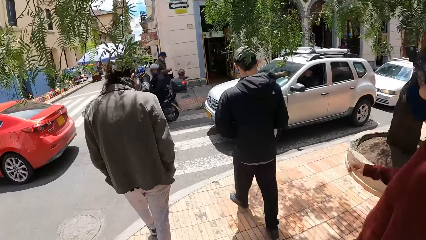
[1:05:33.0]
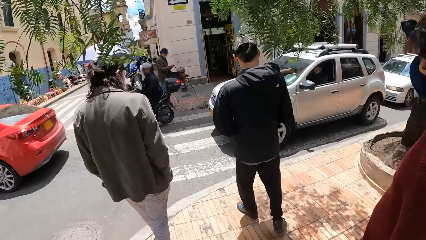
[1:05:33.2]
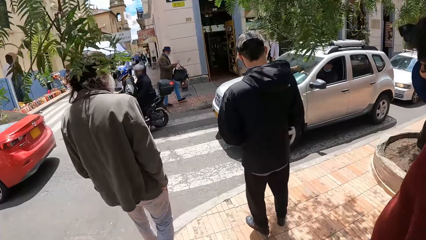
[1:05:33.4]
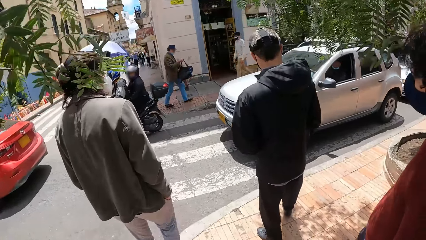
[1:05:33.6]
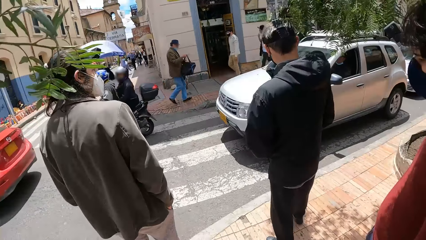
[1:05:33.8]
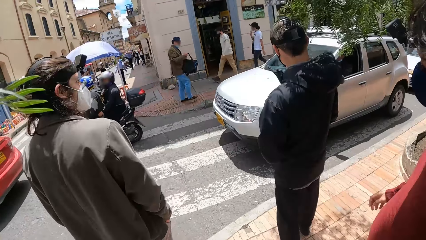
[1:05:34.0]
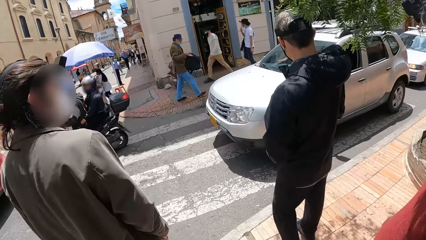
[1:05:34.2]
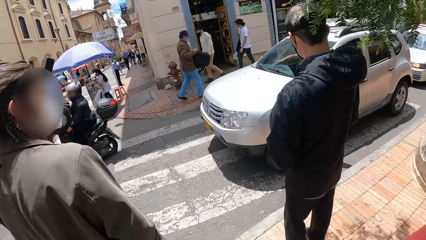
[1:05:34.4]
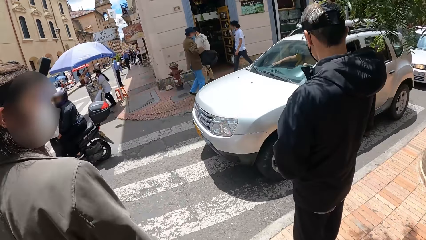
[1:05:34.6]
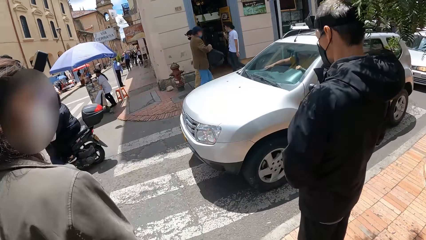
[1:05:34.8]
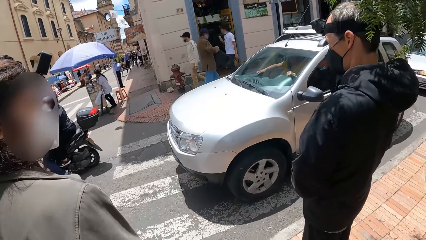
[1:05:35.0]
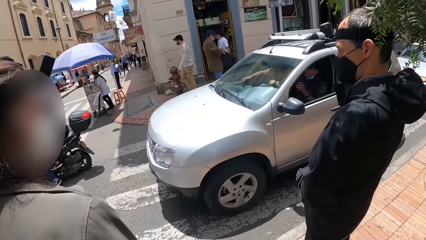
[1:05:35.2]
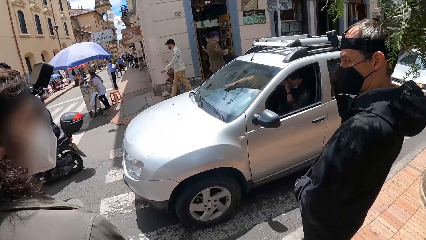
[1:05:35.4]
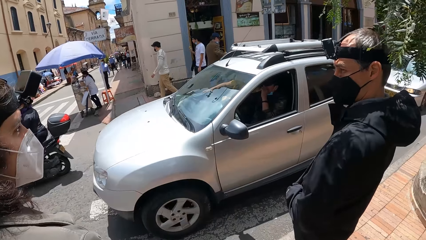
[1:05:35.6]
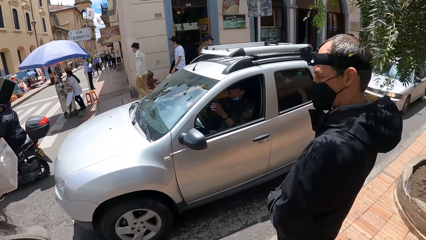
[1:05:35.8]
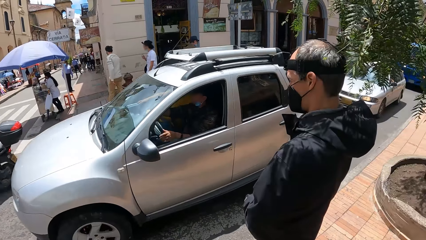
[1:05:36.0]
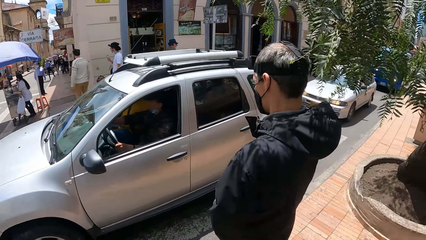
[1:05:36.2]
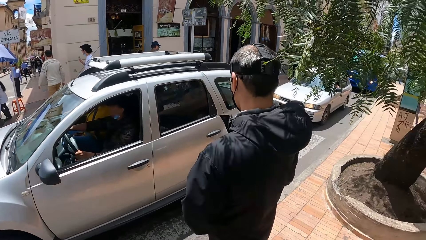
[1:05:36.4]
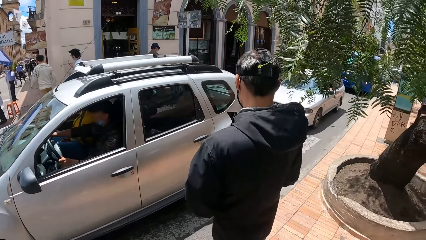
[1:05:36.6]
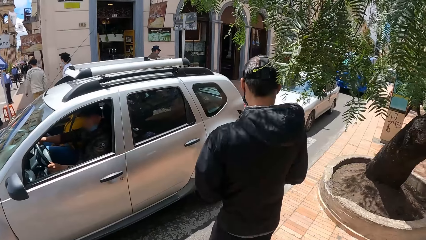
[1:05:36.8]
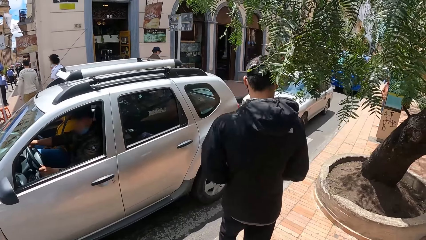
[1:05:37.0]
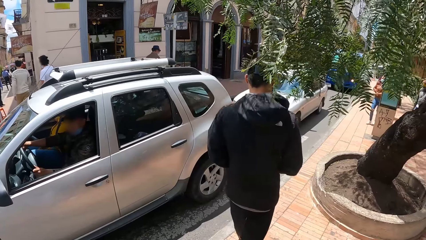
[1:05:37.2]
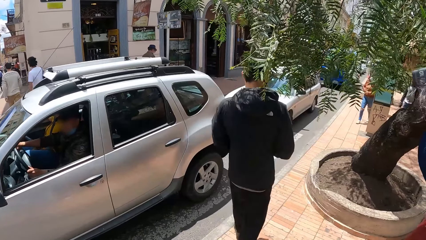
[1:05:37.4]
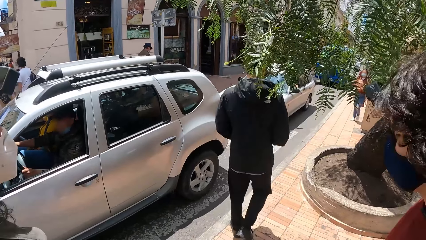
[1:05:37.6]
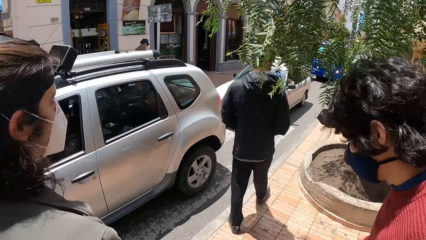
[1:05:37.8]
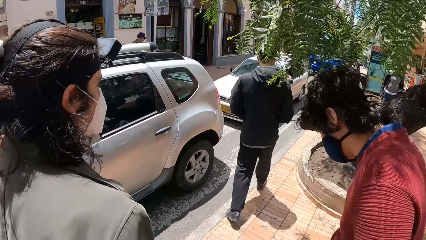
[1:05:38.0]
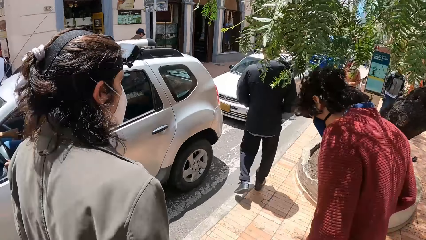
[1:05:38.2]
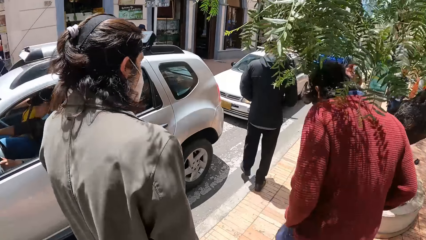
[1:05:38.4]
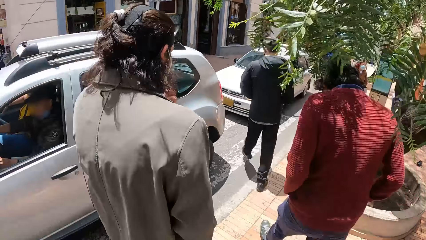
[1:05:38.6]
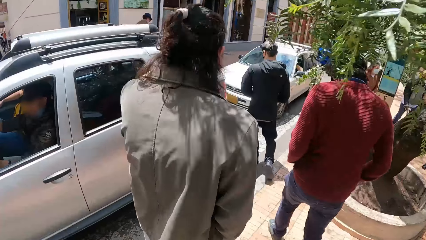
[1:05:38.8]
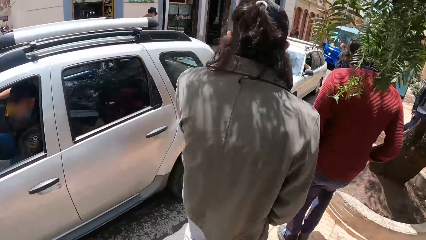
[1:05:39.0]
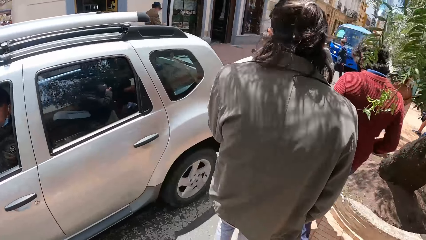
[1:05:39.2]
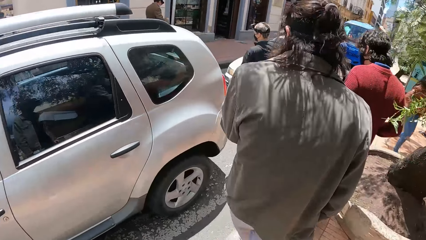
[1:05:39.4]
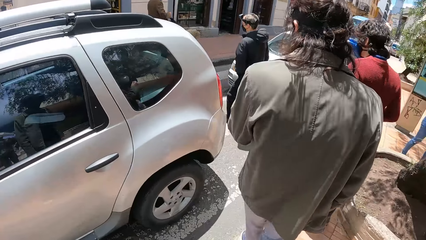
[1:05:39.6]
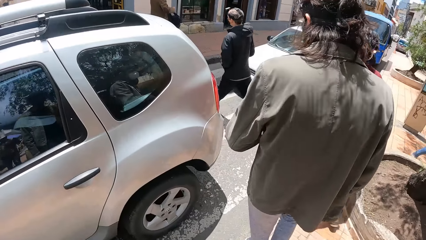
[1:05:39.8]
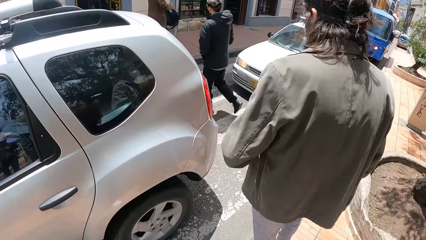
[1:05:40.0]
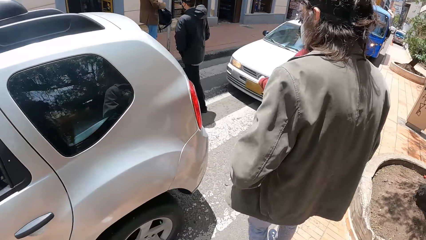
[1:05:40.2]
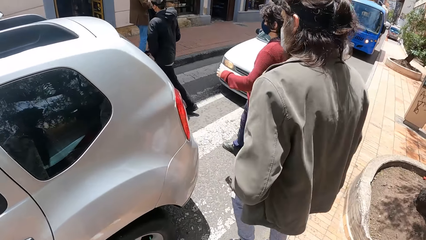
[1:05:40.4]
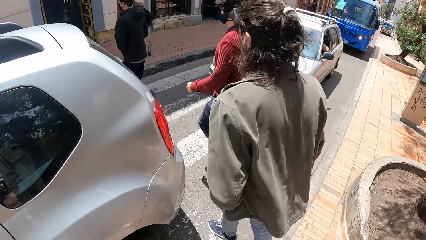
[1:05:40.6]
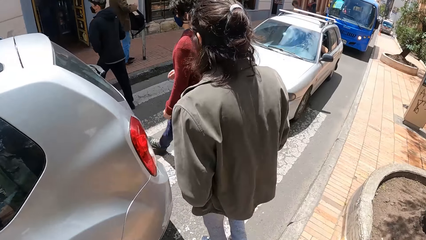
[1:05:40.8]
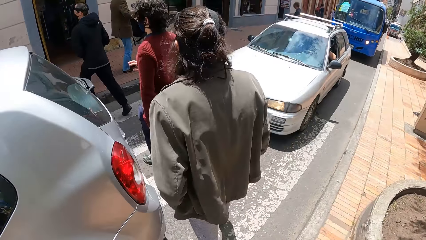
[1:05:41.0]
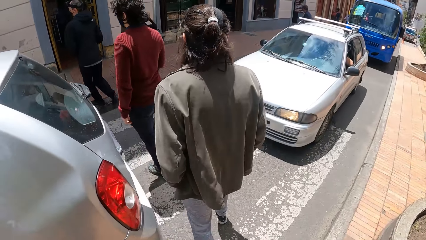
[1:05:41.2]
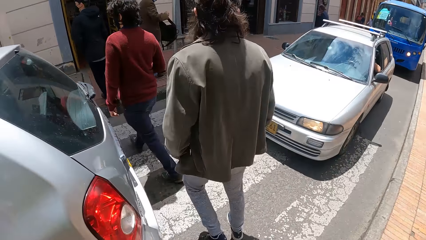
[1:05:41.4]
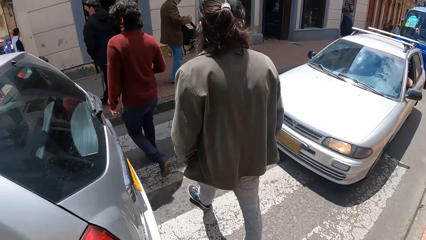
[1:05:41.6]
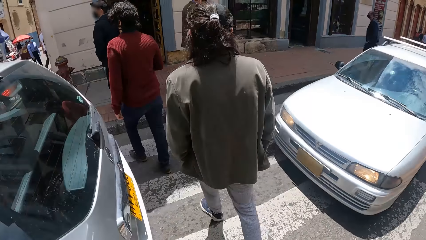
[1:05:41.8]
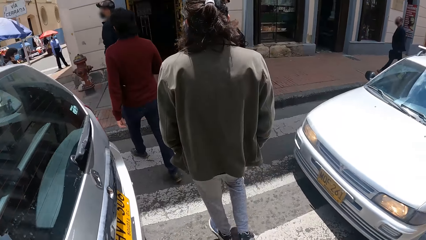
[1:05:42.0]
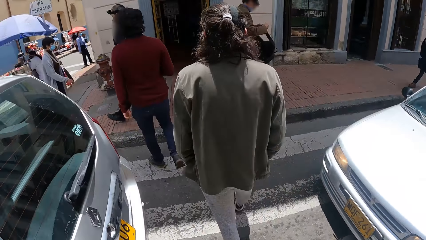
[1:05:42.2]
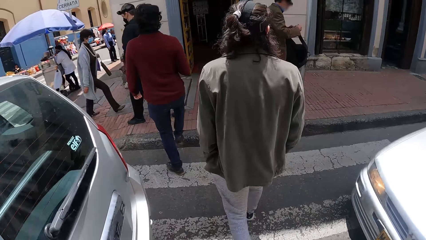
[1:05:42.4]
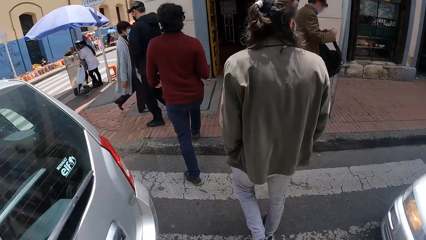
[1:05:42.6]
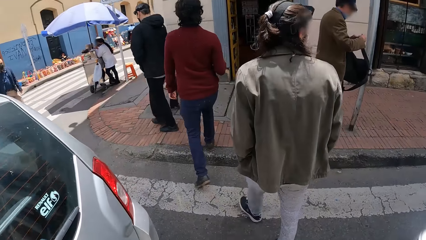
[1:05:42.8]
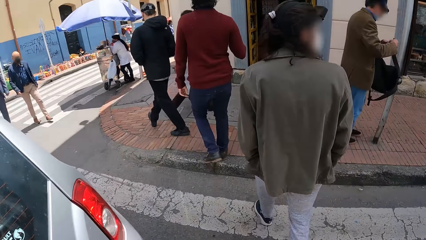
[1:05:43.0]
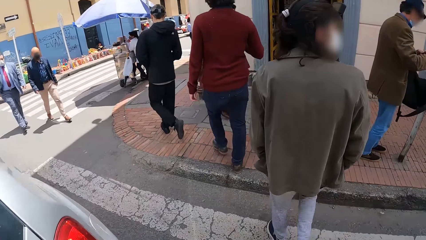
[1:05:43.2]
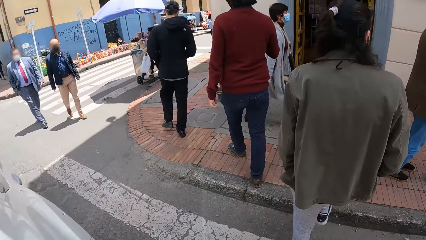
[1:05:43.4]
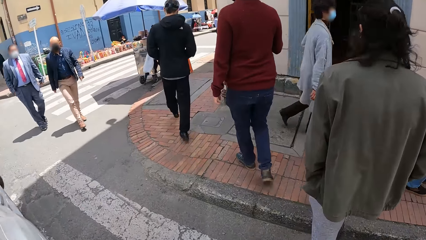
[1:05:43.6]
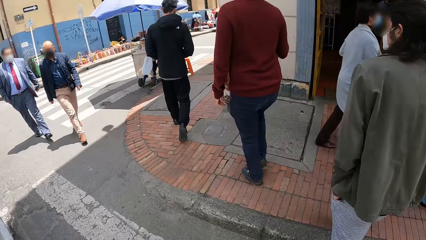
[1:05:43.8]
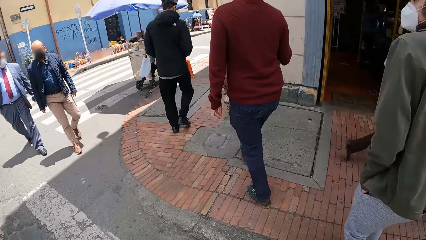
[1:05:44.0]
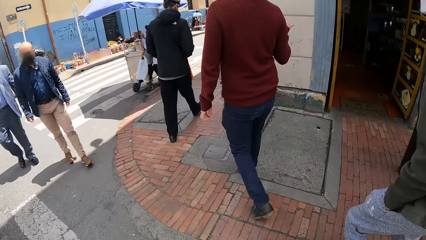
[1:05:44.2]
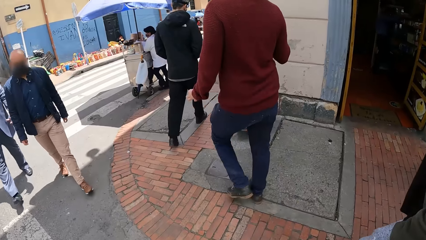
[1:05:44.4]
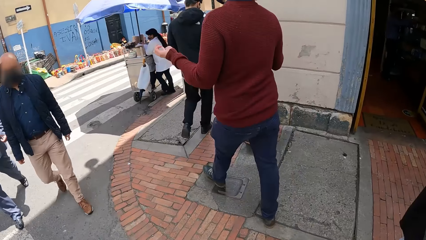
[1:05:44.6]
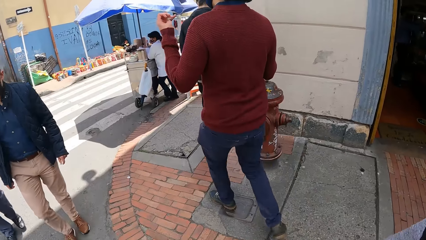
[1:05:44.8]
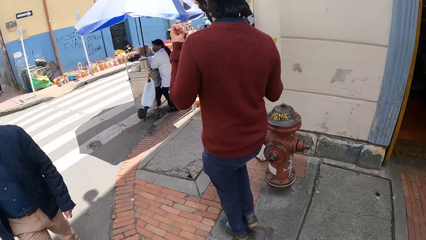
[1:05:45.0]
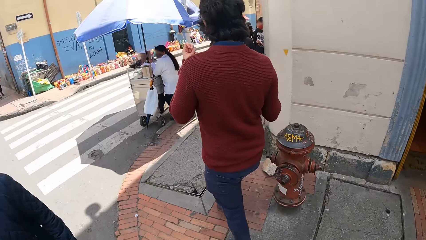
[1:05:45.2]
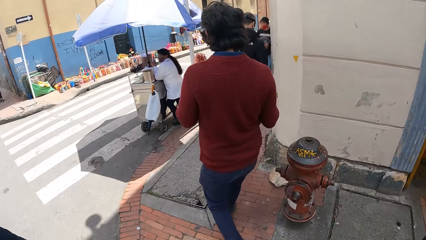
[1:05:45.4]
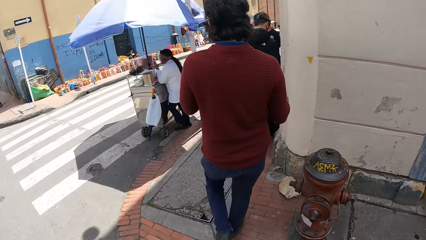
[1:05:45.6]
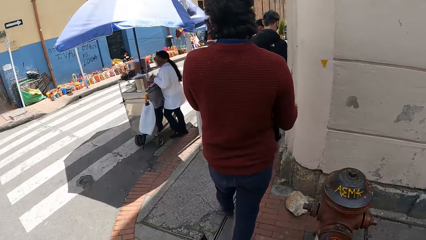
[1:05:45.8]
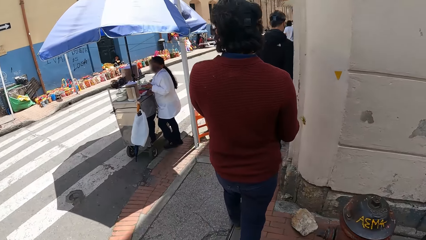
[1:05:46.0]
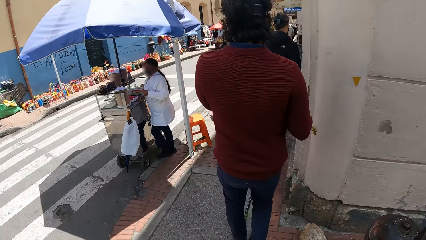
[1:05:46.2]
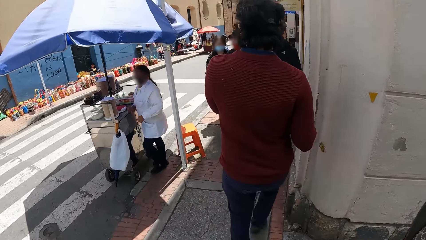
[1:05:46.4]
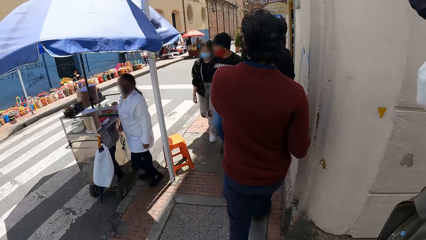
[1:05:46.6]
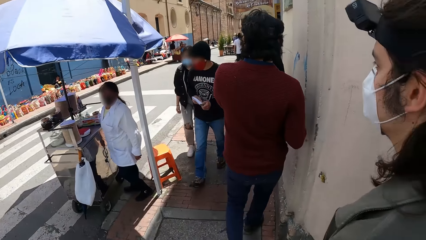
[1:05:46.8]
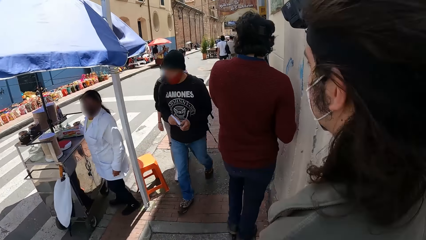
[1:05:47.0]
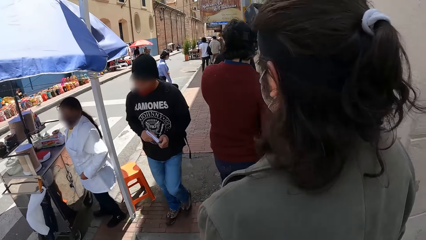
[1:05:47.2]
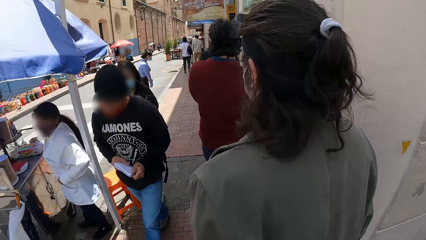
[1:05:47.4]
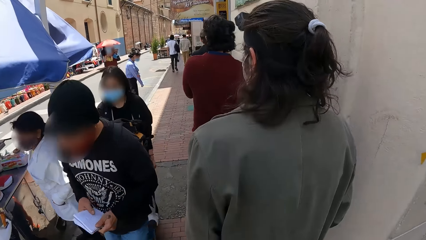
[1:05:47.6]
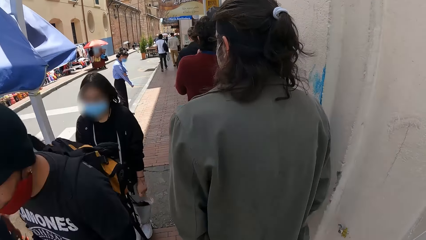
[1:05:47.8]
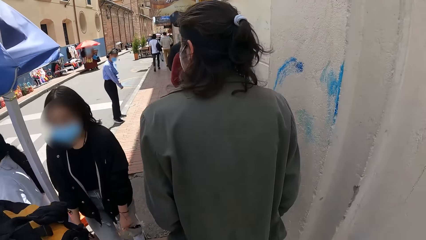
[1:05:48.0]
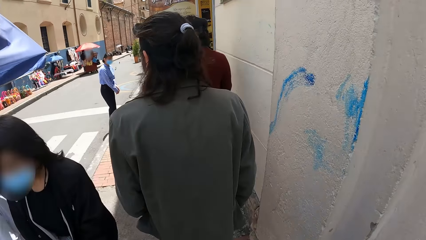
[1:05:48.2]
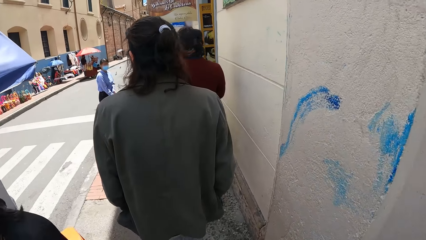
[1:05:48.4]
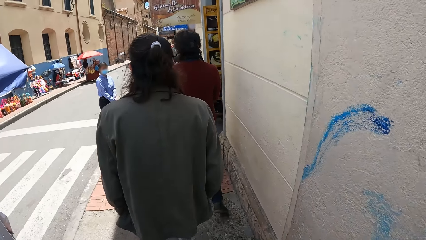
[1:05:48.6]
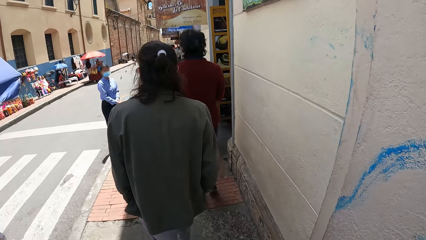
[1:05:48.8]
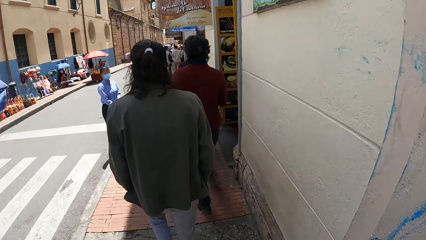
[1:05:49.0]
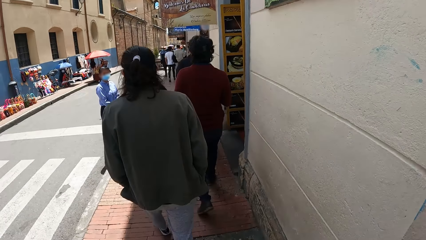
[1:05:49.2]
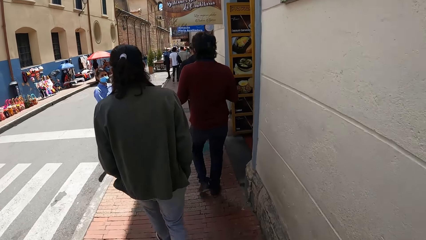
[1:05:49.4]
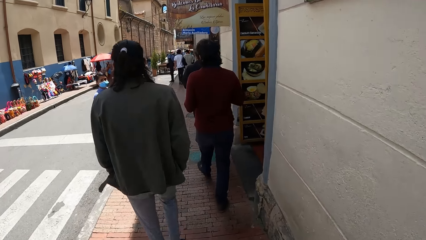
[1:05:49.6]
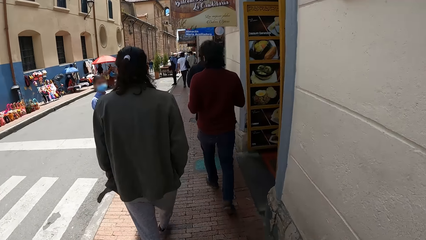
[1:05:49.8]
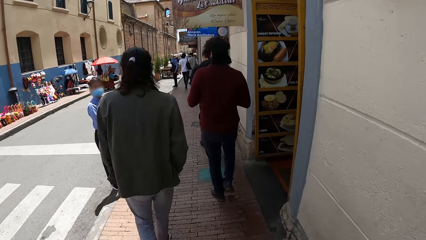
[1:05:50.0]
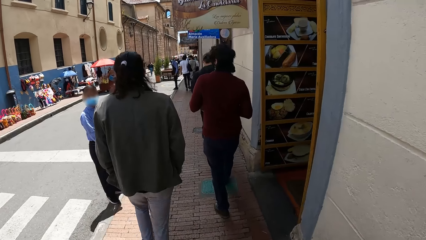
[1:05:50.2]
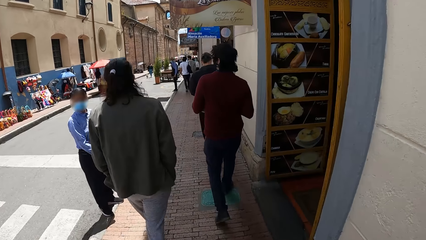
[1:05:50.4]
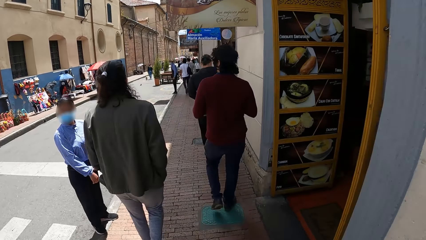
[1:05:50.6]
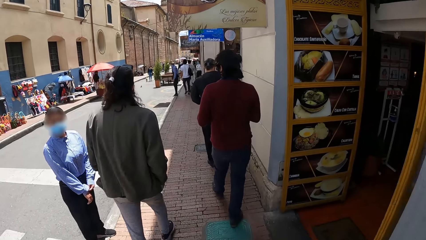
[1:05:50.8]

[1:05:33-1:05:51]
The camera wearer stares at a man and follows the man. A man crosses a road. Another man crosses the road. Another man crosses the road. The camera wearer crosses the road. They follow another man.
